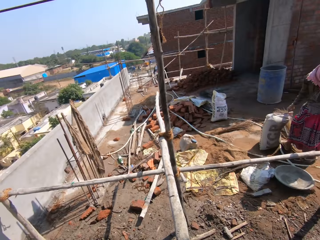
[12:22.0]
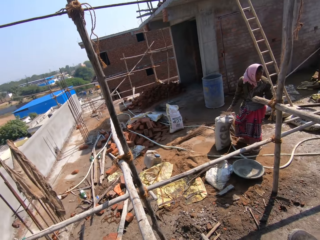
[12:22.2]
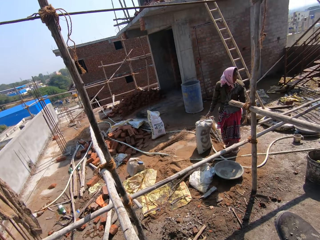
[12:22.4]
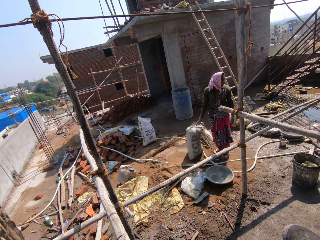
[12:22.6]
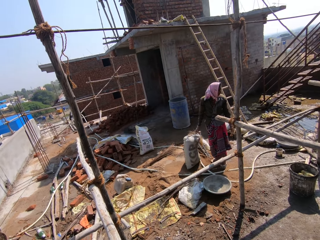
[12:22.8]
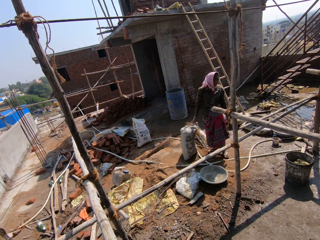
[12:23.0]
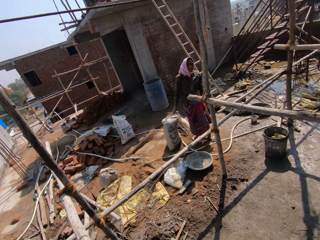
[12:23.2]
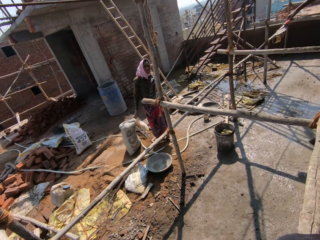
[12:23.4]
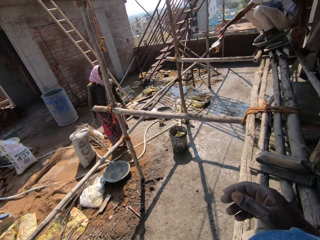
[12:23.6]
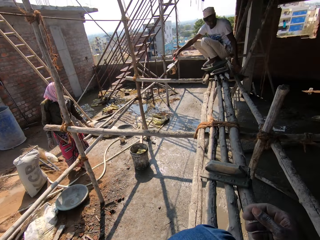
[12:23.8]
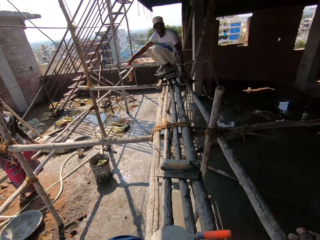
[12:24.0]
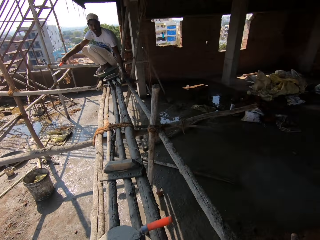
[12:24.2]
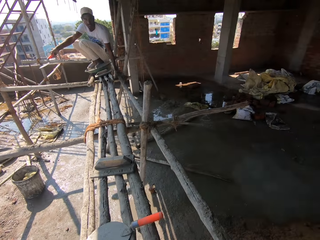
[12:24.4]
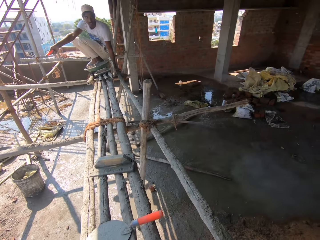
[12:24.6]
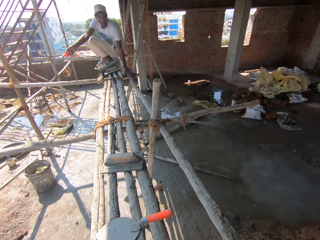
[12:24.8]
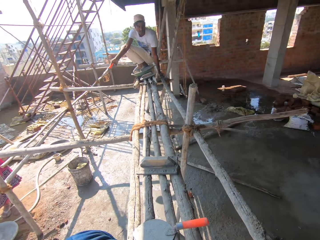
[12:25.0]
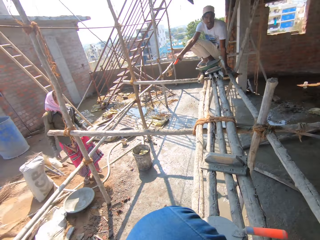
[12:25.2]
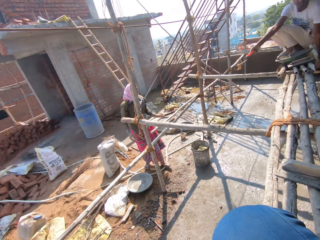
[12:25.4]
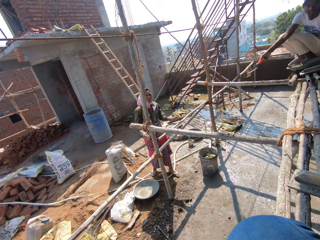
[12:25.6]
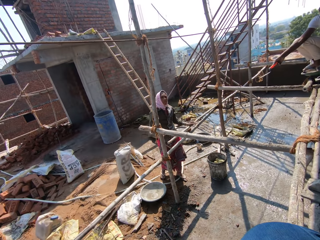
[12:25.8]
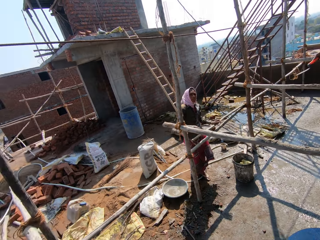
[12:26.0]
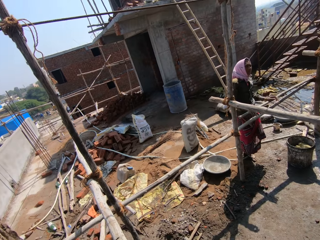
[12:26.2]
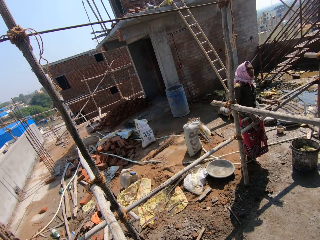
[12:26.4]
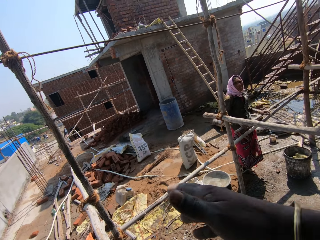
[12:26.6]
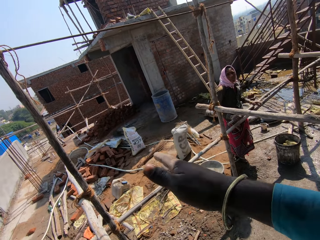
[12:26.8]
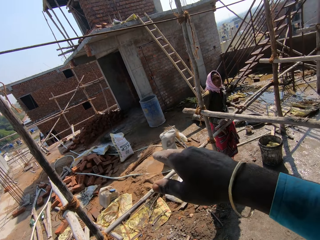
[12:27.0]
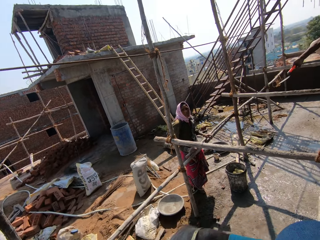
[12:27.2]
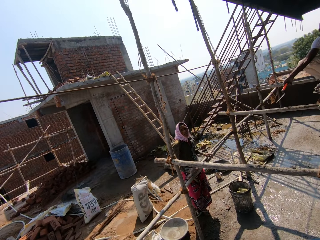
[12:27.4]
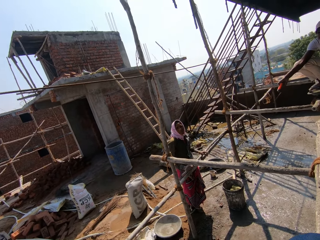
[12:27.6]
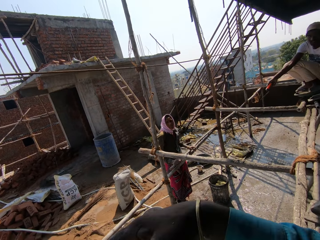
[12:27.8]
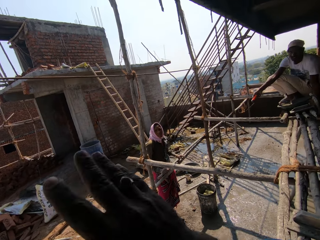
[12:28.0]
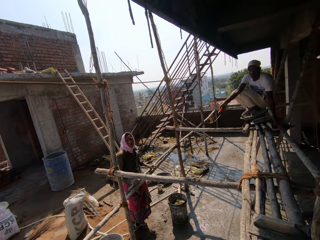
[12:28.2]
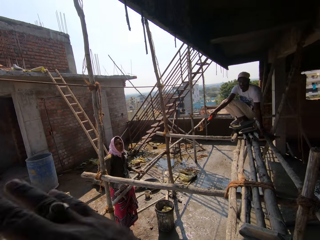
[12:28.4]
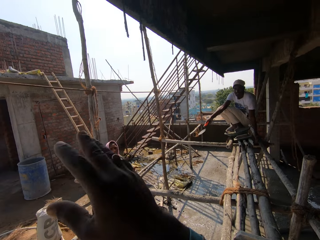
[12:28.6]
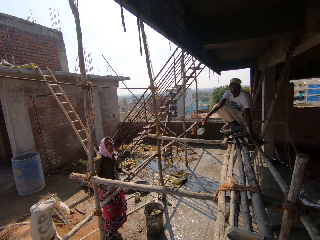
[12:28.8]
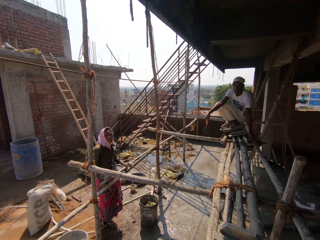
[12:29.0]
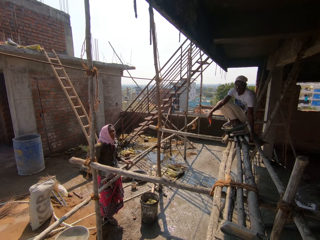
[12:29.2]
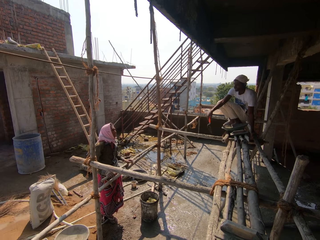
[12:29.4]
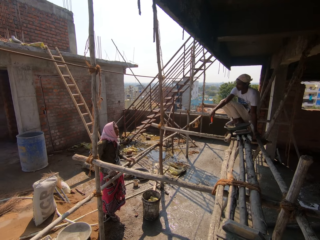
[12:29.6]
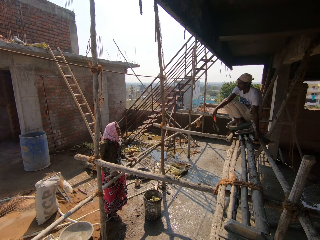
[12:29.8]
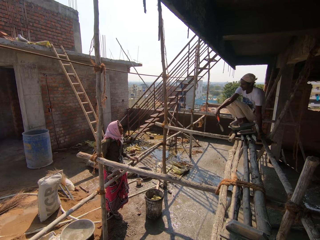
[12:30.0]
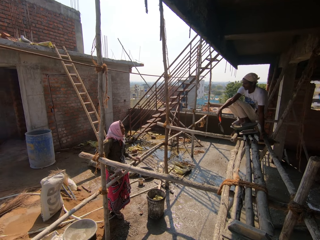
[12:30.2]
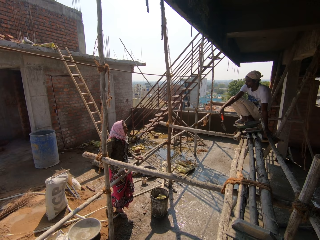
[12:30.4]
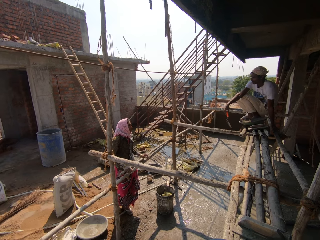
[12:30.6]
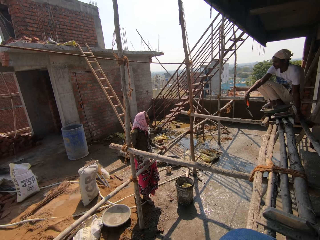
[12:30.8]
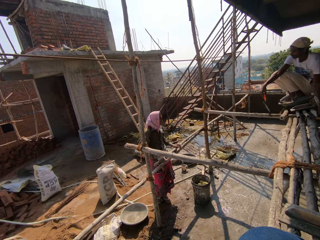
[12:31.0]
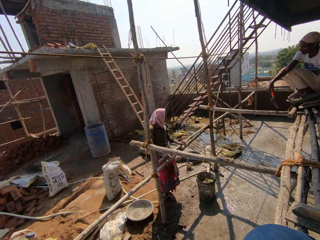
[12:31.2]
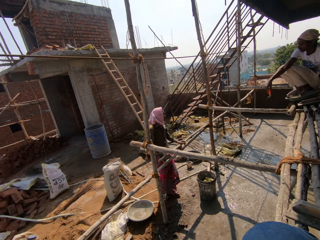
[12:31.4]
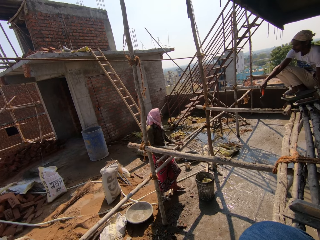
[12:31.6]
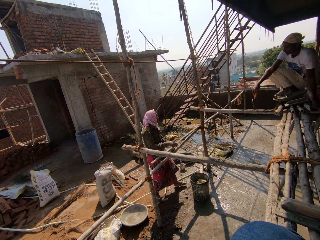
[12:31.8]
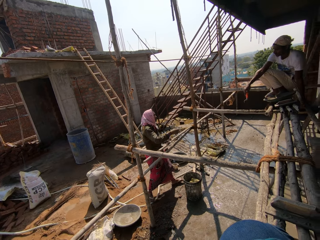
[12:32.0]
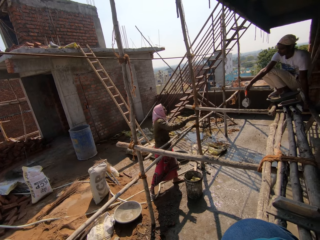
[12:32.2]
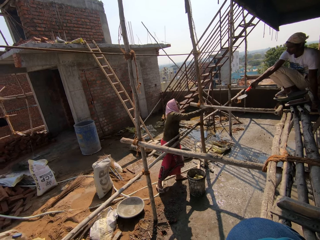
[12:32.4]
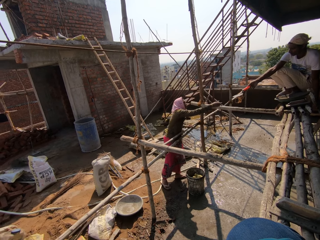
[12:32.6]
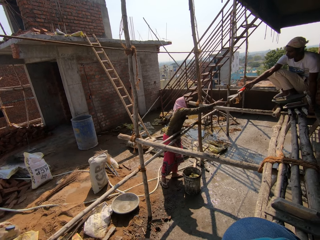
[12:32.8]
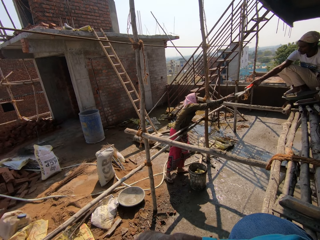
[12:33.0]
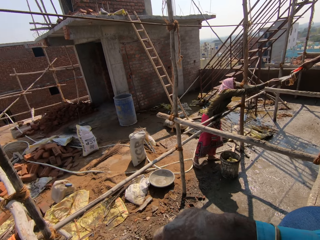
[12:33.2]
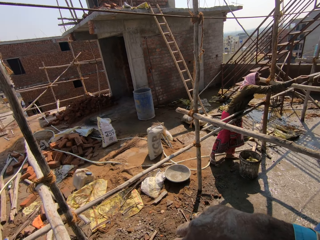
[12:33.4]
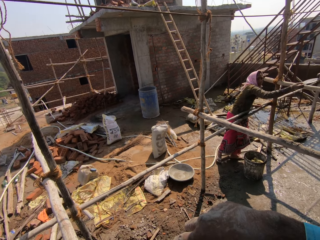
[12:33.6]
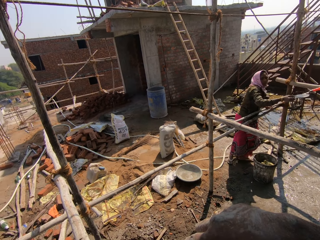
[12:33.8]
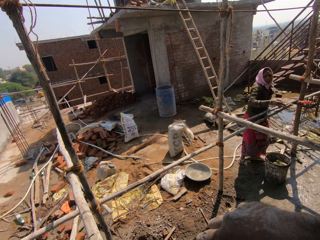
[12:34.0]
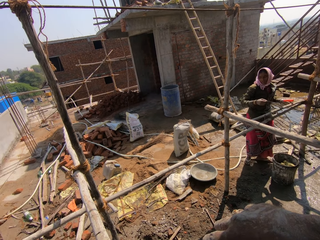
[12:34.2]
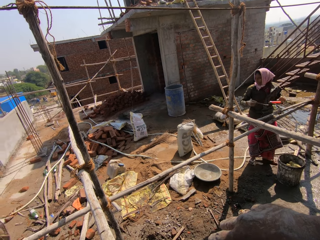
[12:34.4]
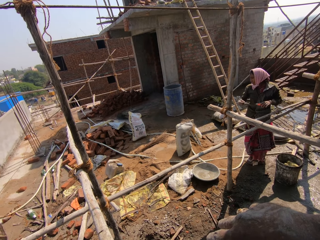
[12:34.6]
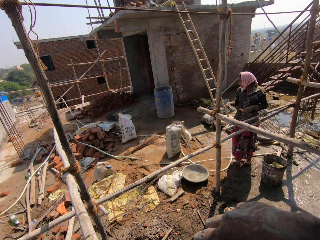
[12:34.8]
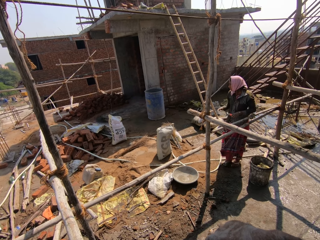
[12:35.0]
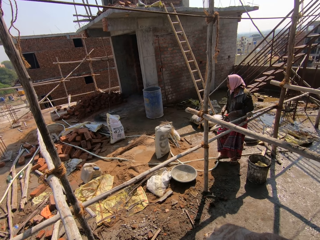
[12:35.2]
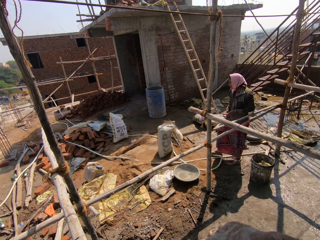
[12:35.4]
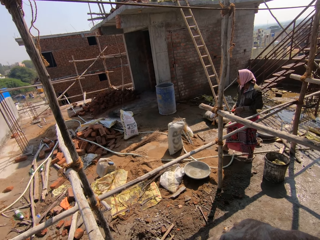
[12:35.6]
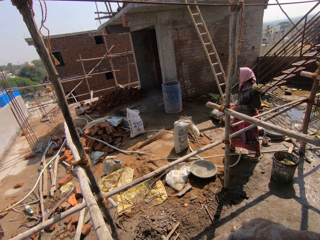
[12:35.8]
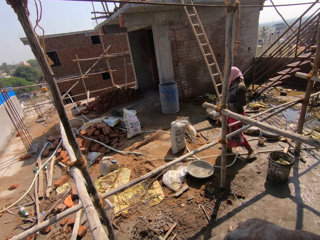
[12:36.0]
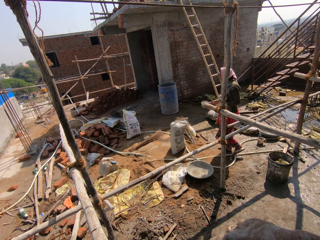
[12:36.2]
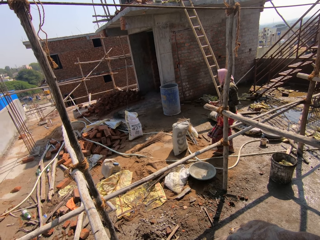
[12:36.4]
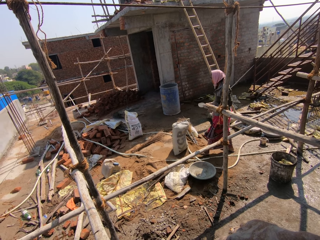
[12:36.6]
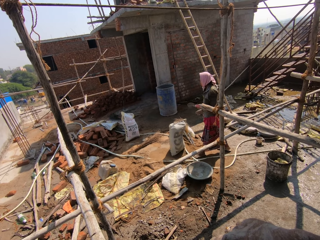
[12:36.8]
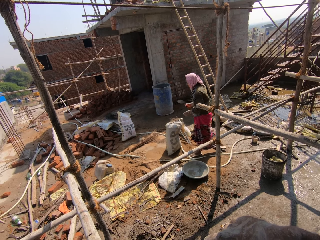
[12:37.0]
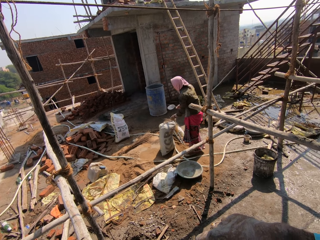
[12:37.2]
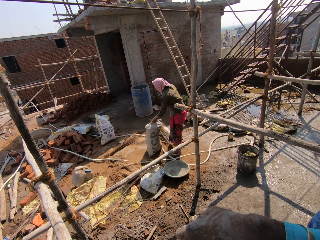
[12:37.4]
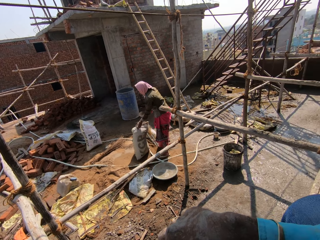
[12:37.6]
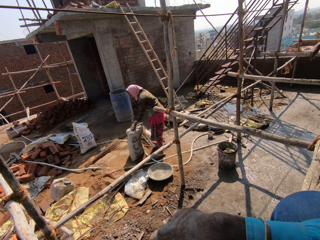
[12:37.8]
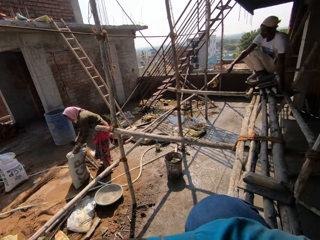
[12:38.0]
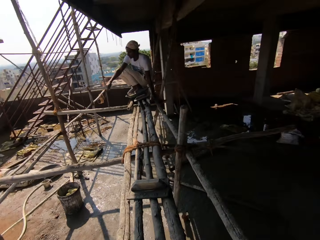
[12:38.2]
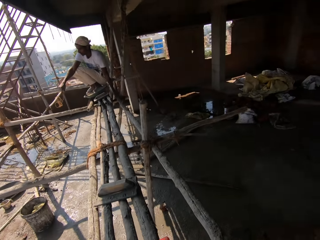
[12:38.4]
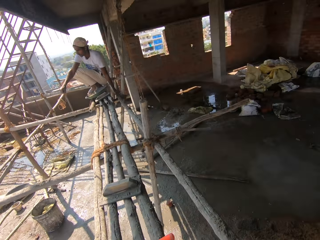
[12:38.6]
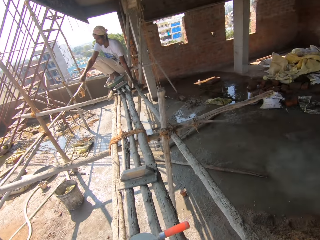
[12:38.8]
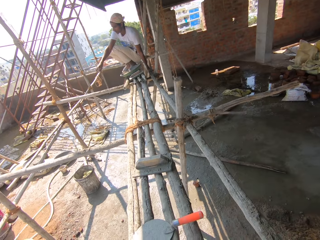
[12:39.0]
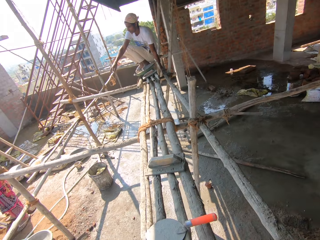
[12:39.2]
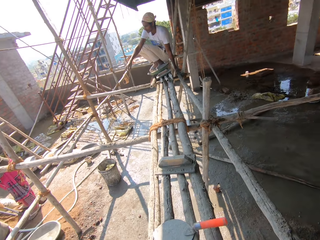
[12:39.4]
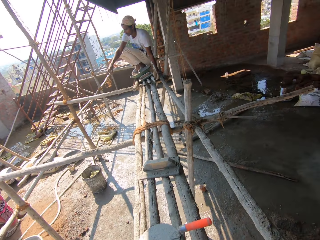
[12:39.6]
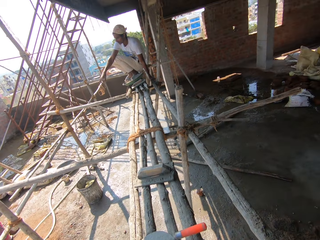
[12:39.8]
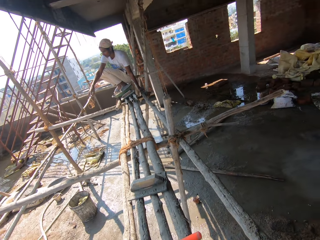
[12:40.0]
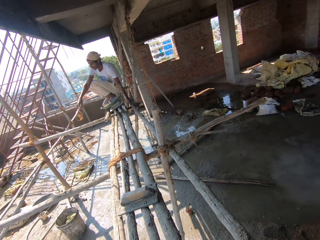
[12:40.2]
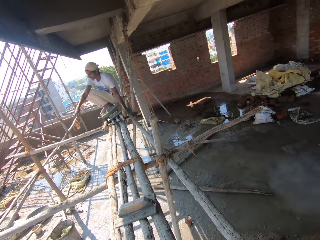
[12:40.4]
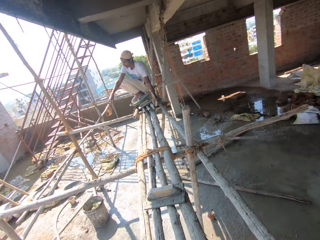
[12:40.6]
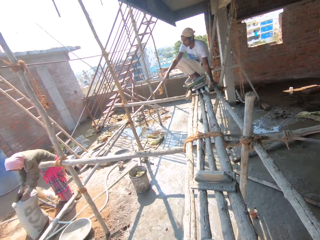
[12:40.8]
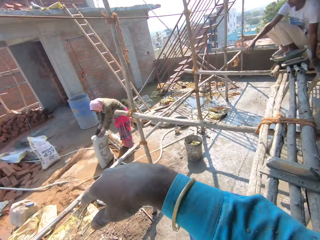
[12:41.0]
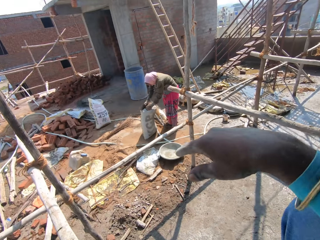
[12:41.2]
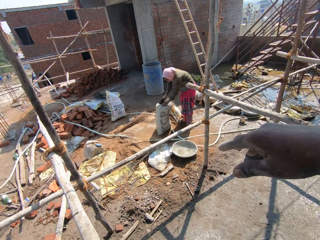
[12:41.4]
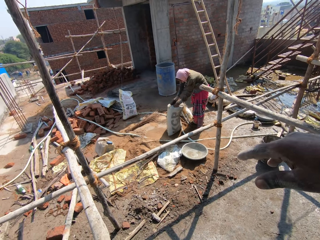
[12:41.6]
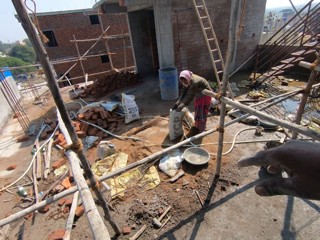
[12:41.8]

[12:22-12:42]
A woman walks away from the sack. The camera wearer looks around the construction site. He moves his right hand. The woman walks toward the wood rod. A man interacts with the camera wearer. The woman supports her hands on the wood rod. The camera wearer gestures his hand. The woman pulls her hand off the wood rod and stretches her hand. The man hands the woman a trowel. The woman picks the trowel from the man. The woman holds the trowel with both hands, walks toward the sack, moves a bit and holds the sack. The camera wearer looks around the construction site.

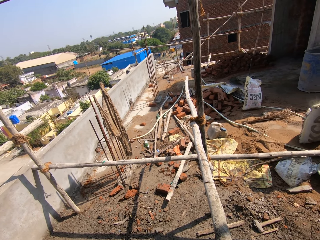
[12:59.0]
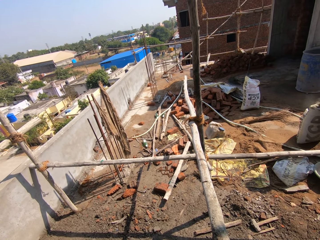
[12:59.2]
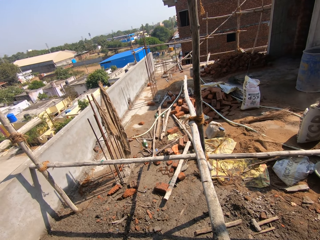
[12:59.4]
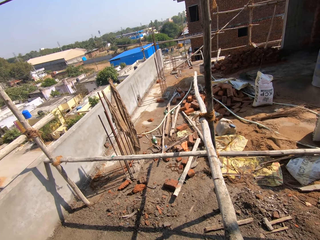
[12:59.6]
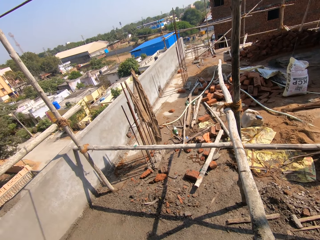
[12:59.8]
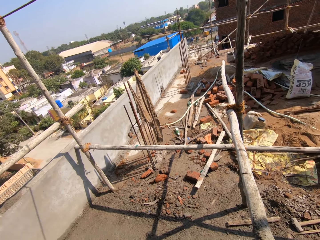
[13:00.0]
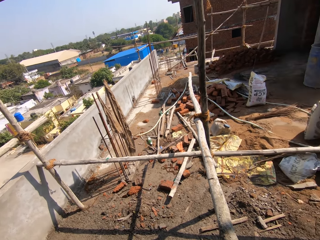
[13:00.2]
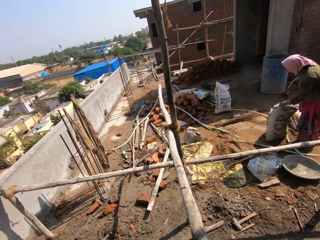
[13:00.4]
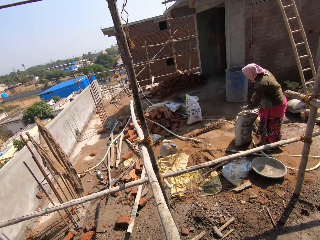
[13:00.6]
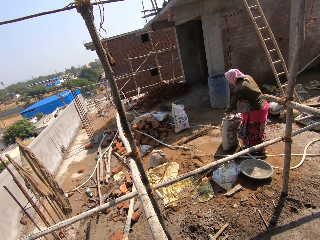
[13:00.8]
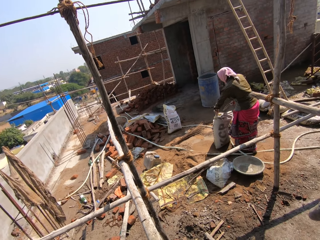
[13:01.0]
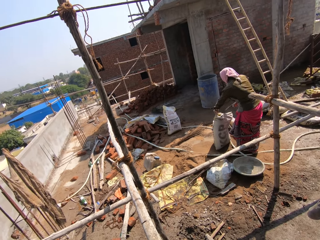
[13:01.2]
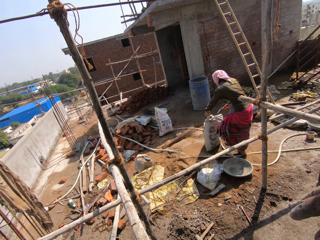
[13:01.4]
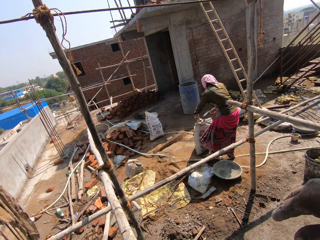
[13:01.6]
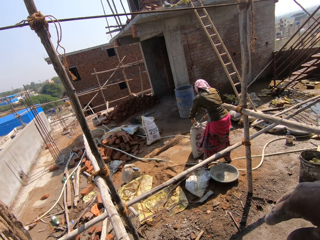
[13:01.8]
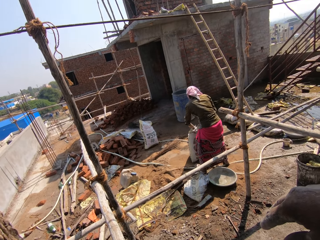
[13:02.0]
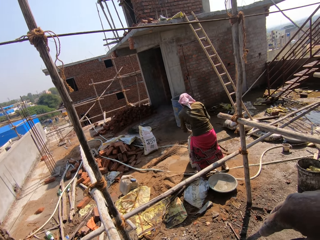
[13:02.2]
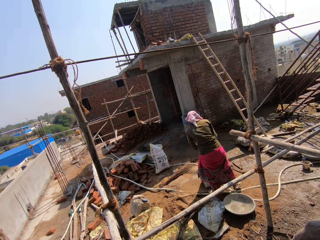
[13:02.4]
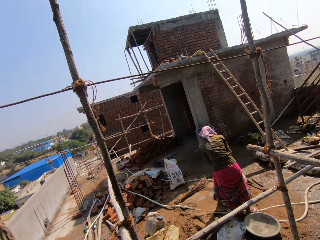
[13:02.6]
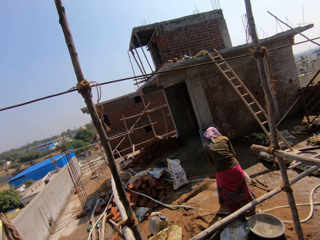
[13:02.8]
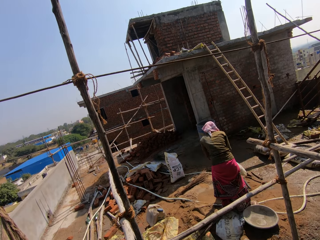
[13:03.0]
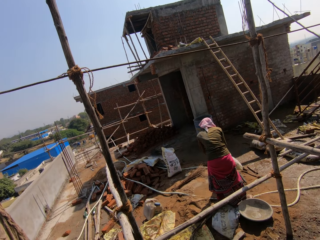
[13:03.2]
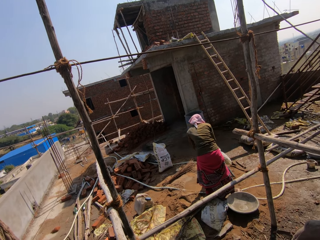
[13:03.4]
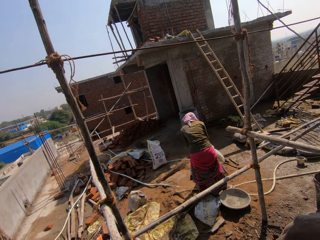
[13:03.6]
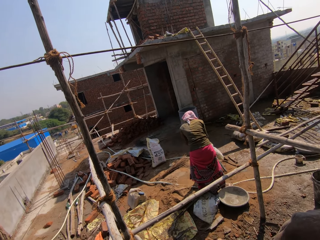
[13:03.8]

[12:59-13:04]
A woman pulls the trowel off the sack and walks around the sack.
